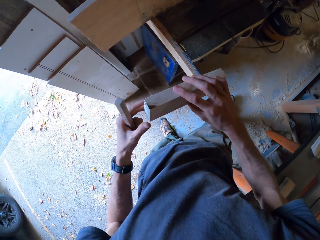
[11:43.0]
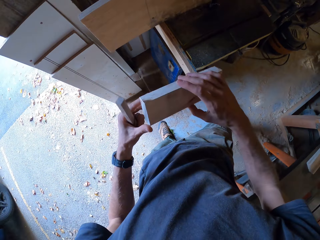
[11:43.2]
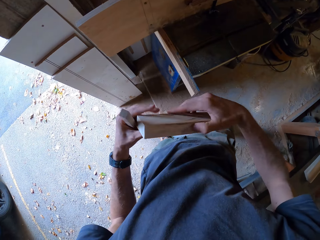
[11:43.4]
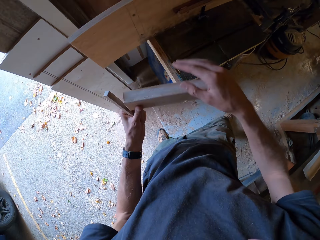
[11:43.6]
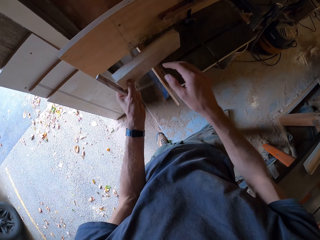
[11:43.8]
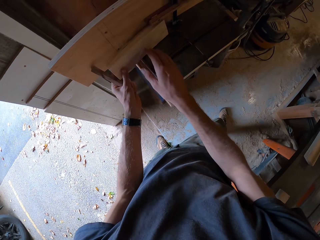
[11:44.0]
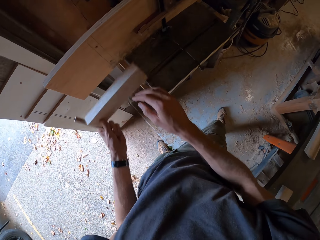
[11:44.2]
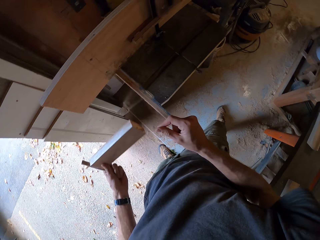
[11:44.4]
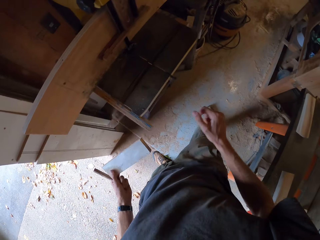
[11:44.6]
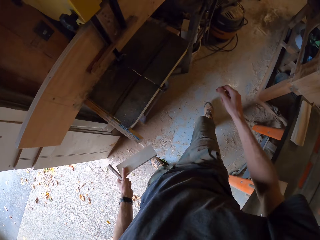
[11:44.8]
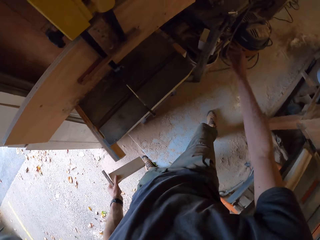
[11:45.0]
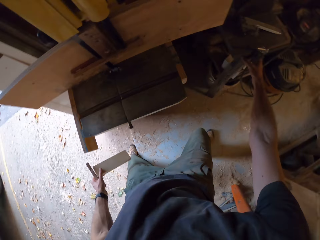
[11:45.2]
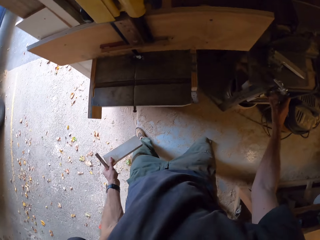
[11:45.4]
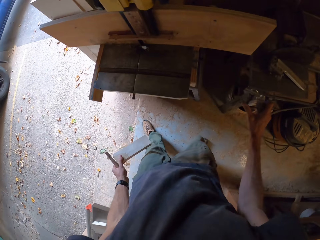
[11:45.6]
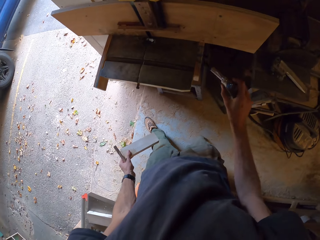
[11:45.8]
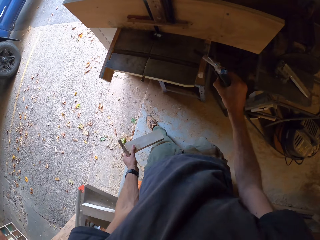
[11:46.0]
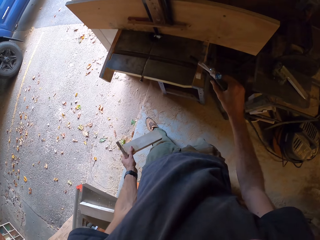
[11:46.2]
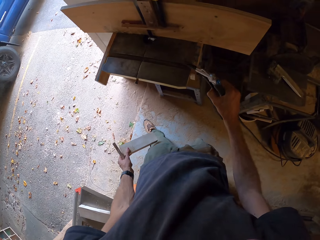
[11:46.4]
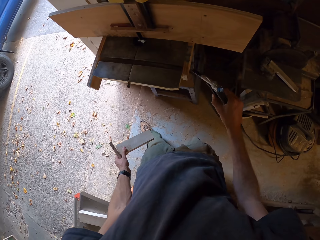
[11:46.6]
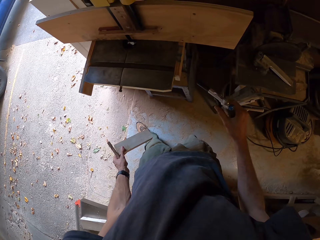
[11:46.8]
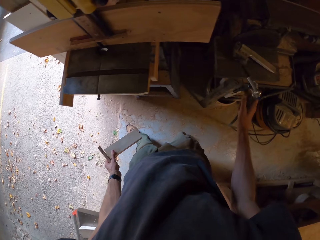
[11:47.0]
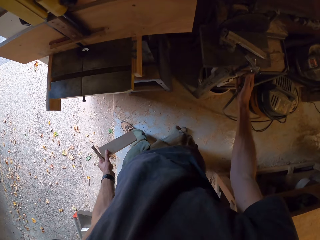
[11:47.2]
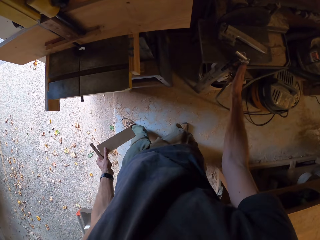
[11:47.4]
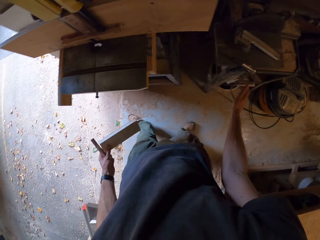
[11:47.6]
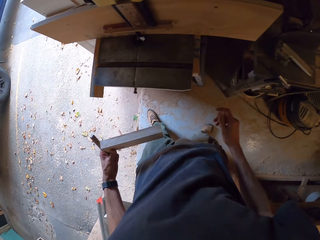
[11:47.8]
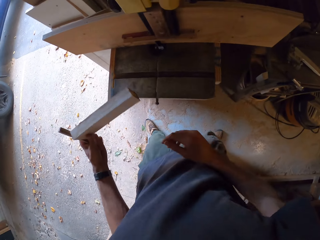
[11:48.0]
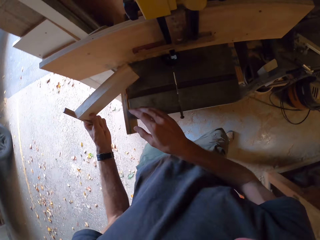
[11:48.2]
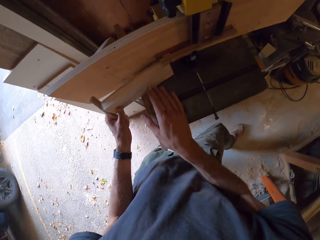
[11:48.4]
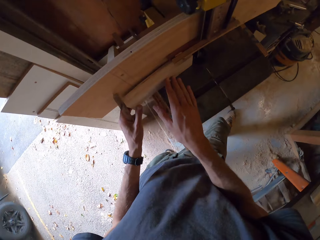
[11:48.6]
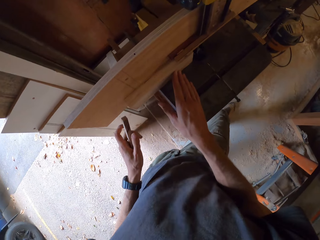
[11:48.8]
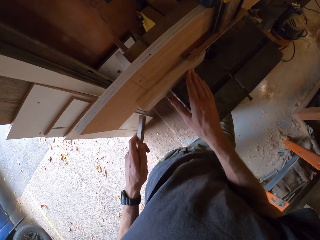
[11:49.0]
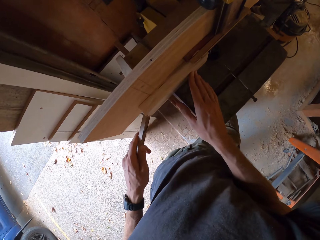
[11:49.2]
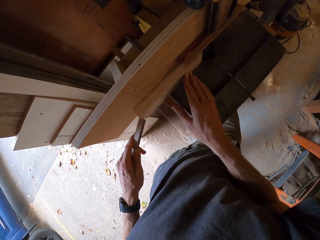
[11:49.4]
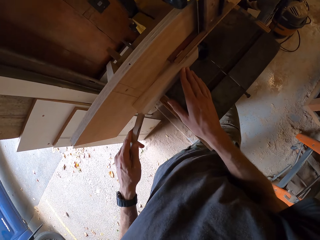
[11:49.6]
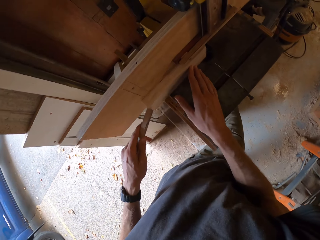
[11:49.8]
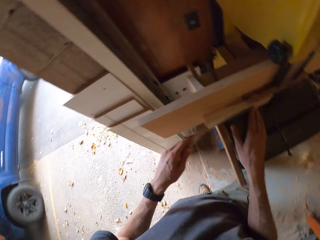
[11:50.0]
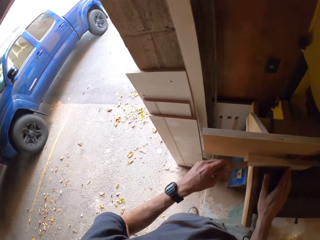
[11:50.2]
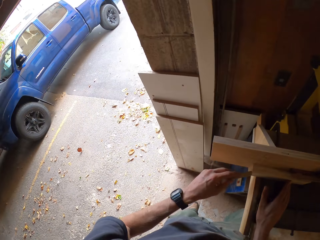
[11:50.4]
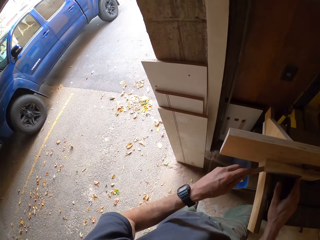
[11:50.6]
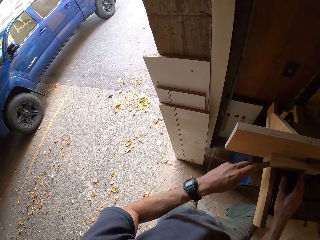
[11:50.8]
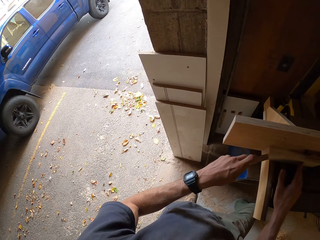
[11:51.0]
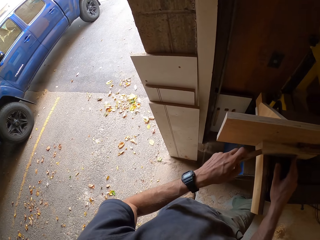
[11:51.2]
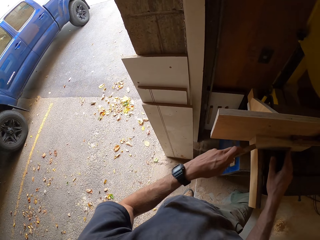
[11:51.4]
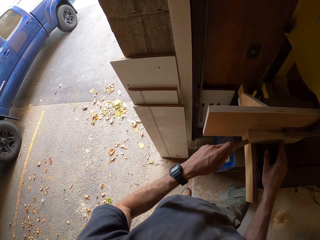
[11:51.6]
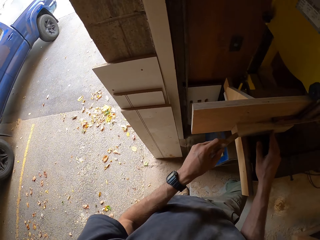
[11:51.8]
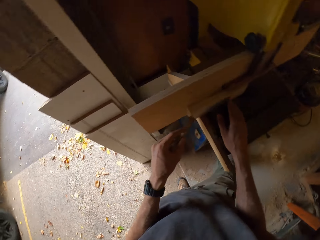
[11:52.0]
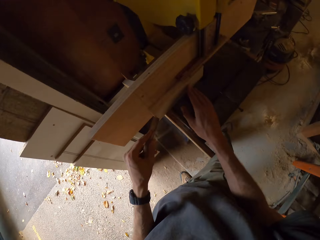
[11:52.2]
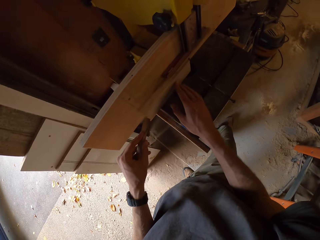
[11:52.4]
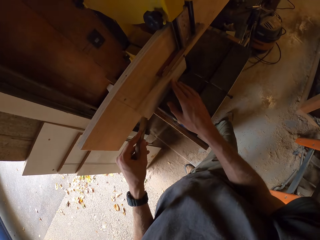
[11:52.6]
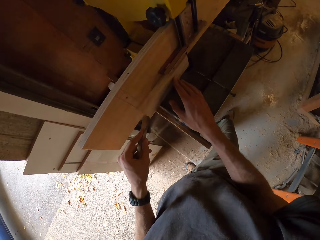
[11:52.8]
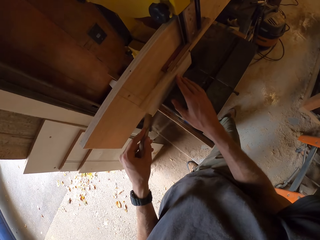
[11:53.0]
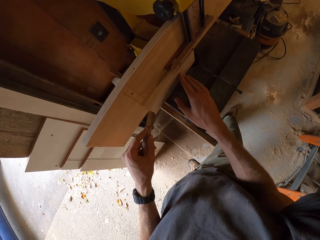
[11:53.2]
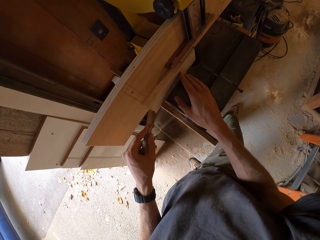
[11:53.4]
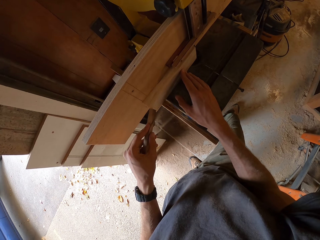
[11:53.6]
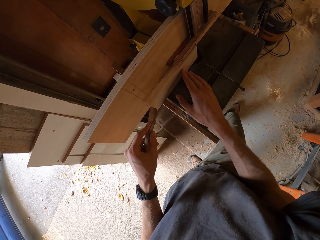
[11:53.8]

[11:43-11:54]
The camera wearer inspects the plank in his hands. He attempts placing the plank on the band saw's table. He picks up a vacuum air gun with his right hand. He blows the band saw's table with the vacuum air gun. He places the vacuum air gun on the vacuum. He places the plank on the band saw's table. He splits the plank with the band saw and the small wood.

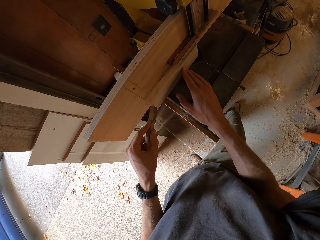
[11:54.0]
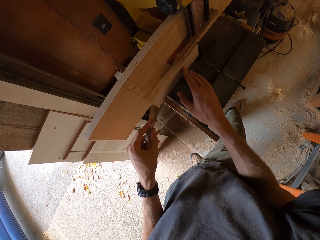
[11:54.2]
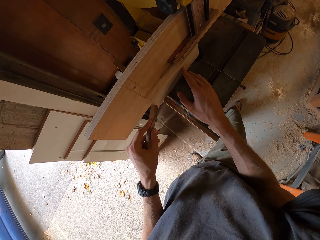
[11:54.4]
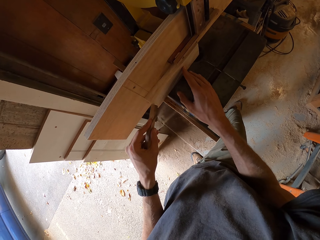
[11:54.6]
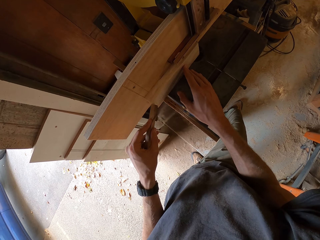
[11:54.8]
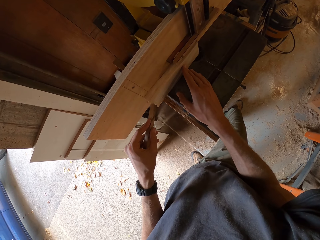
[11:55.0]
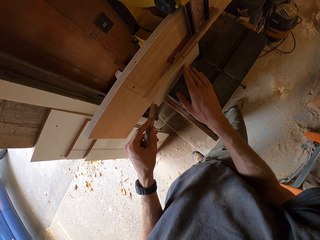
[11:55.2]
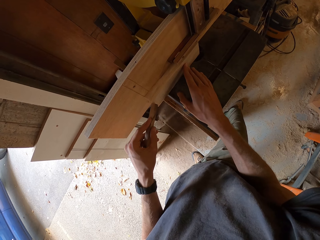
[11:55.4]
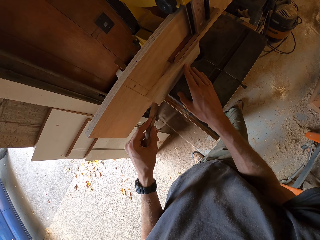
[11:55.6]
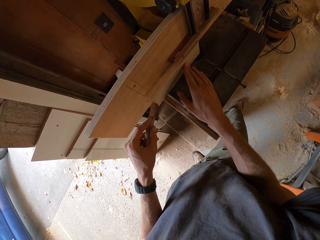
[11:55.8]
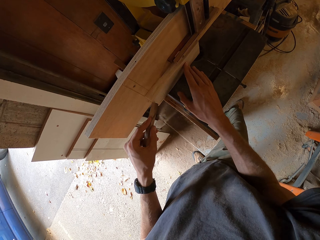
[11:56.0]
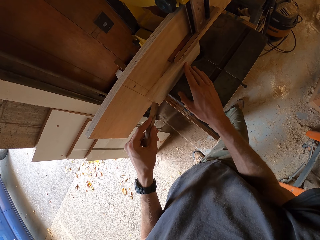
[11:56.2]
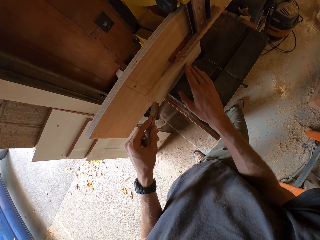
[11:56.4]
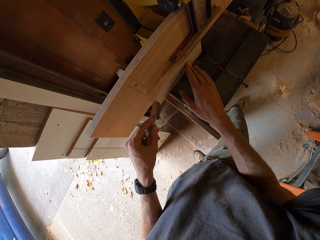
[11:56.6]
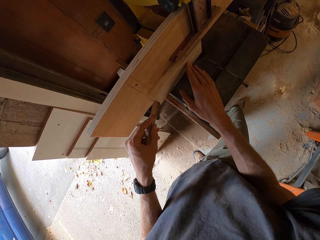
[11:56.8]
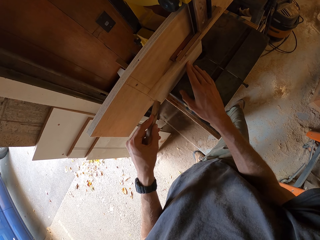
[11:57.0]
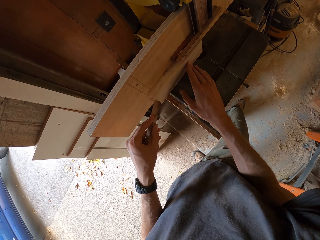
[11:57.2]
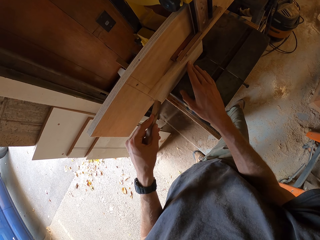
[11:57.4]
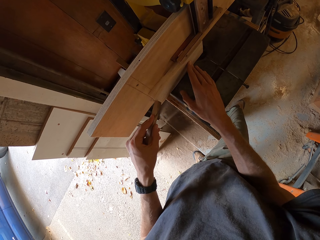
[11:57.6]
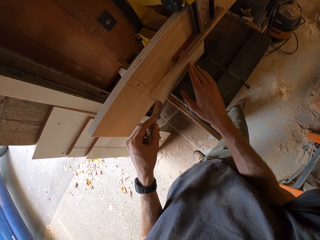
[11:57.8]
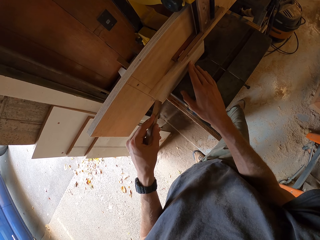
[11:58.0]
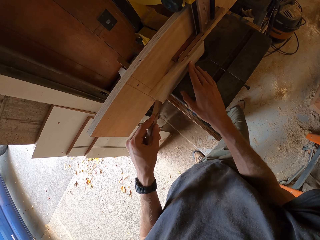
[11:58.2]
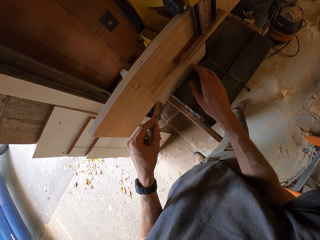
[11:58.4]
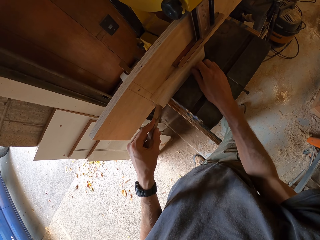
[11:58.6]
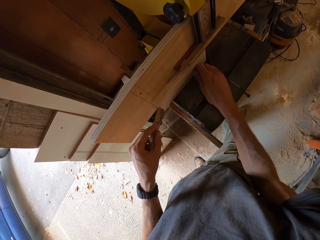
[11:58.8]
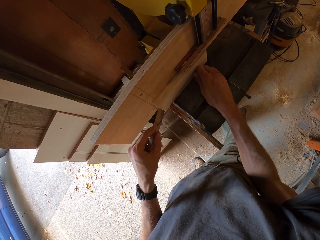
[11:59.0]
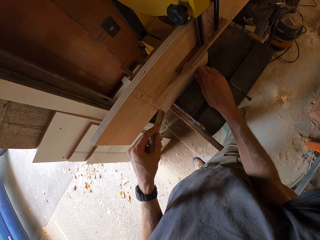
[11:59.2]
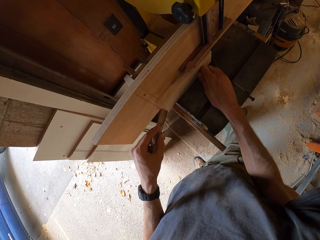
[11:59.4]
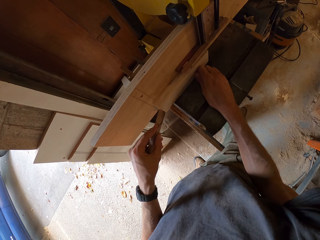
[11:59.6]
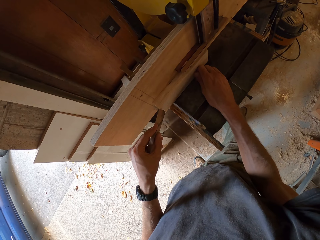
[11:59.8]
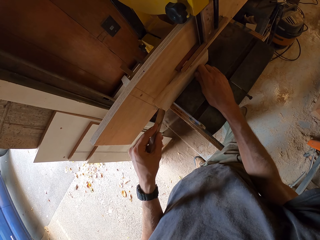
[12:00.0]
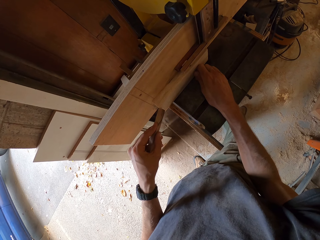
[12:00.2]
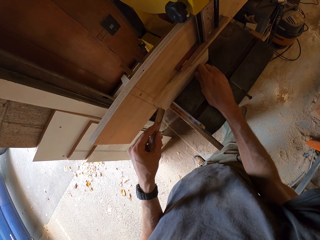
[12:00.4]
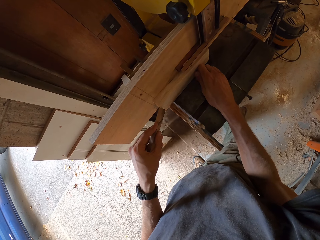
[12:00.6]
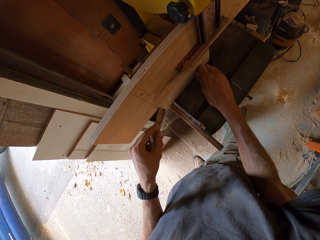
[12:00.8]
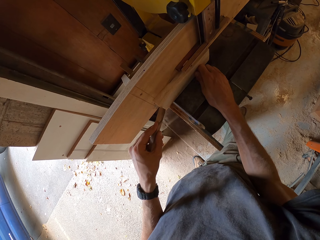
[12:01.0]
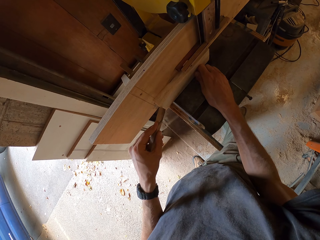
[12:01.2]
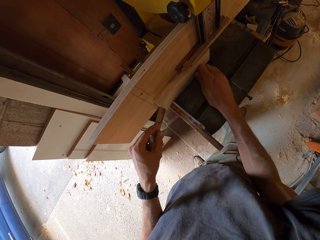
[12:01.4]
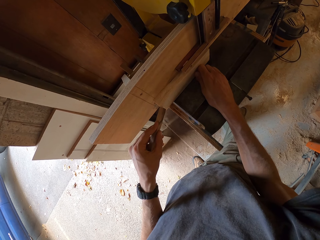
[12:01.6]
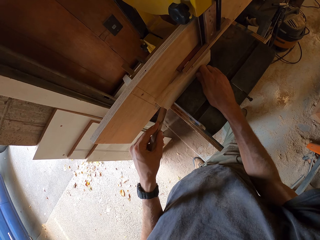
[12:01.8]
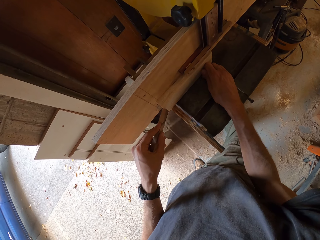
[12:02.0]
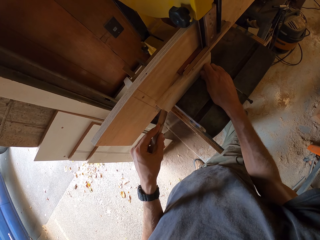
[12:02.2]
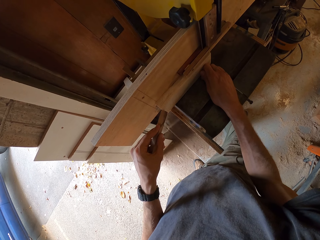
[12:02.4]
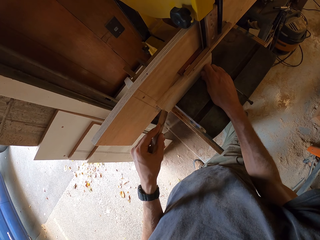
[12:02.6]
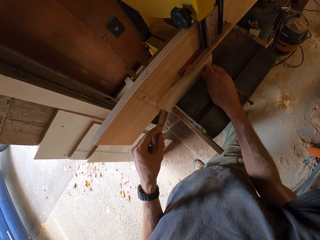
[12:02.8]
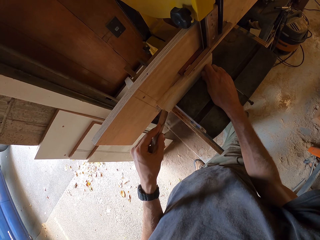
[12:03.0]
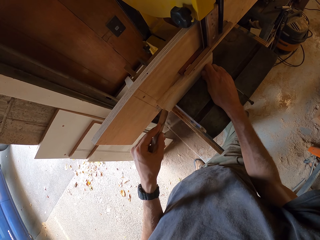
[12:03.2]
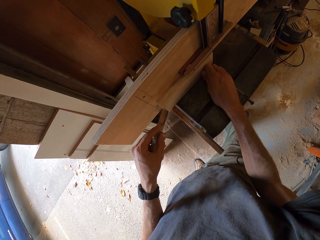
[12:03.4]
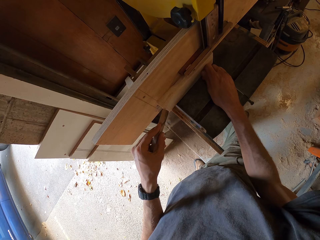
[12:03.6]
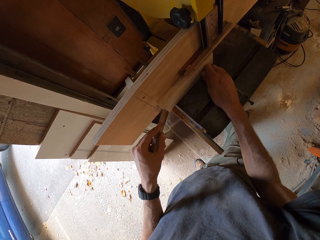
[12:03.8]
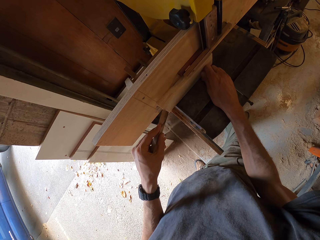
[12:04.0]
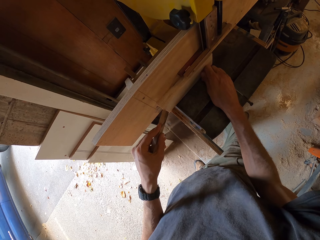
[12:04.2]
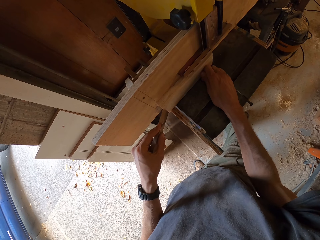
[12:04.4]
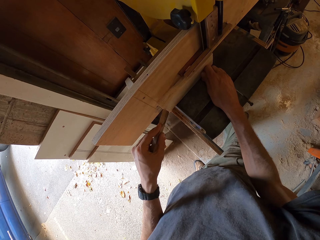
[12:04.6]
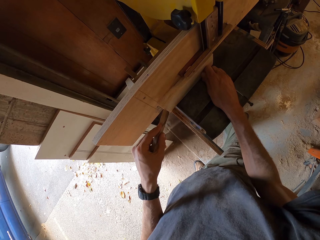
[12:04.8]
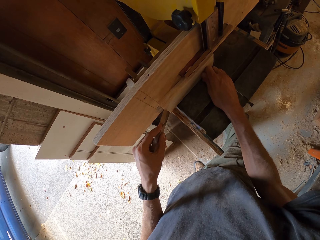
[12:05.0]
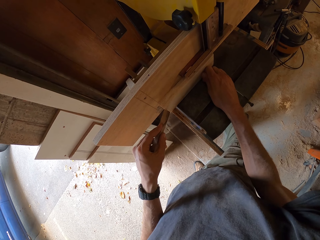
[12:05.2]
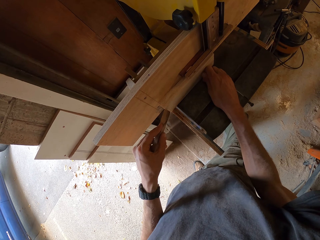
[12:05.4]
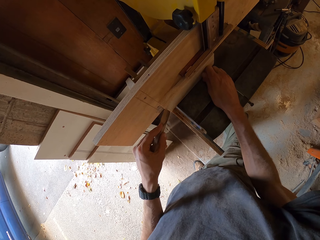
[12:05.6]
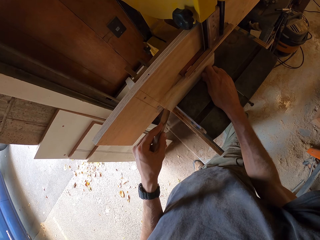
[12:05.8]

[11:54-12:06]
The camera wearer cuts the piece of wood.
